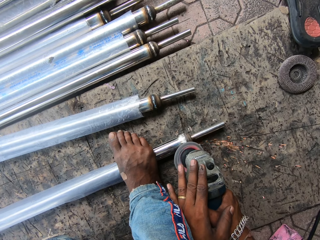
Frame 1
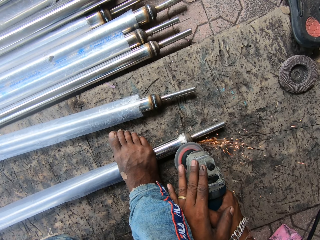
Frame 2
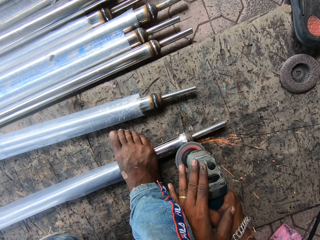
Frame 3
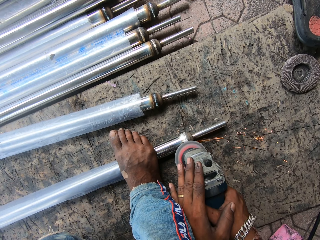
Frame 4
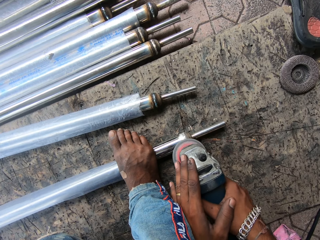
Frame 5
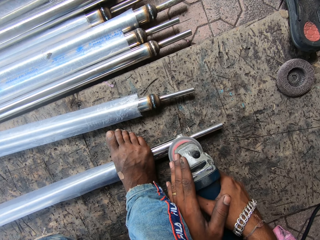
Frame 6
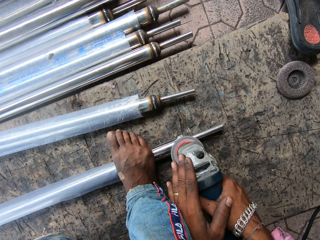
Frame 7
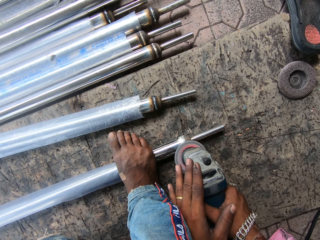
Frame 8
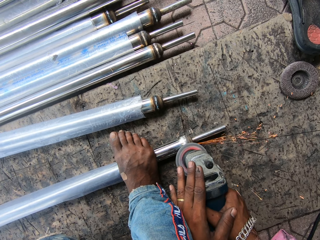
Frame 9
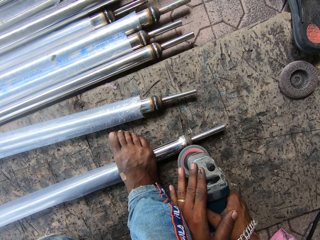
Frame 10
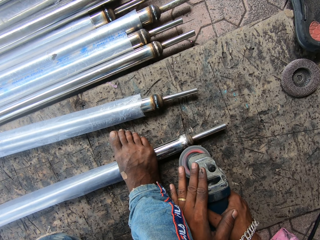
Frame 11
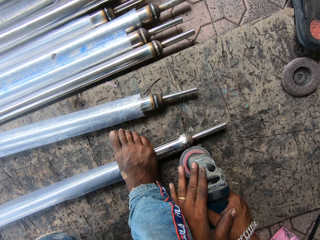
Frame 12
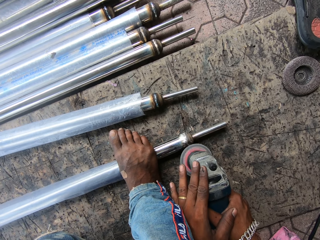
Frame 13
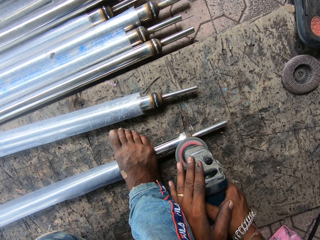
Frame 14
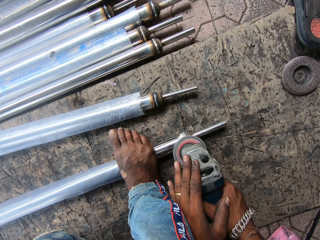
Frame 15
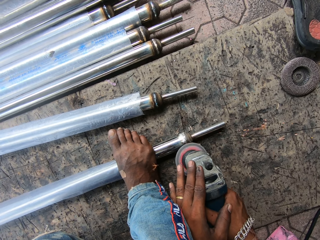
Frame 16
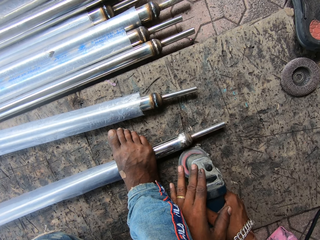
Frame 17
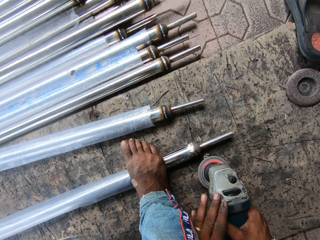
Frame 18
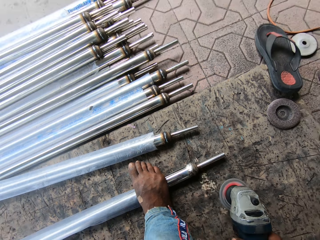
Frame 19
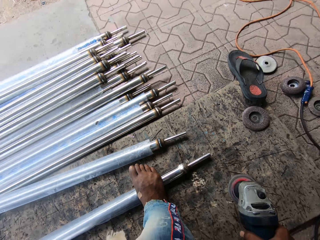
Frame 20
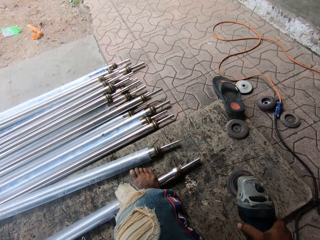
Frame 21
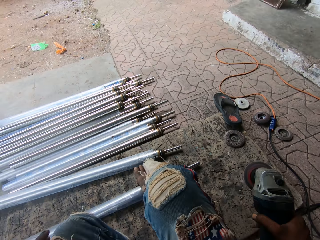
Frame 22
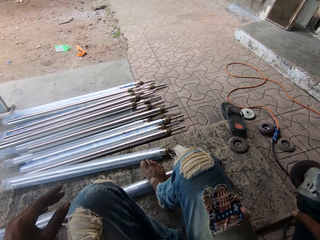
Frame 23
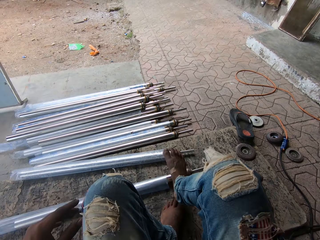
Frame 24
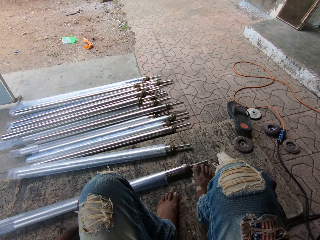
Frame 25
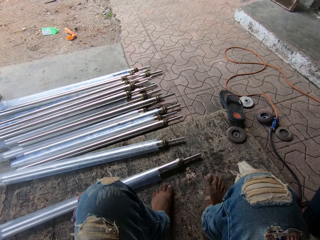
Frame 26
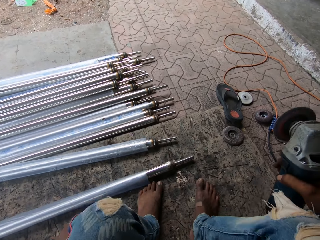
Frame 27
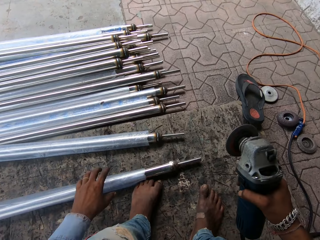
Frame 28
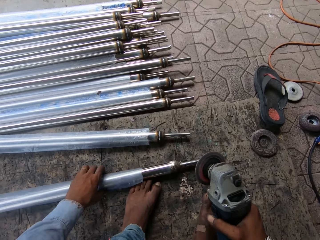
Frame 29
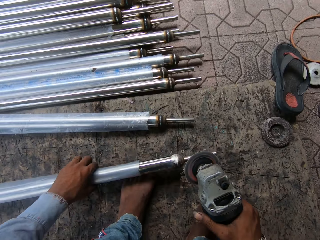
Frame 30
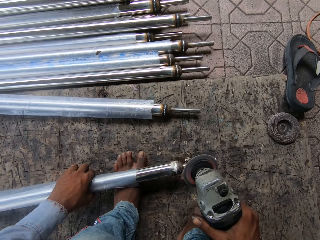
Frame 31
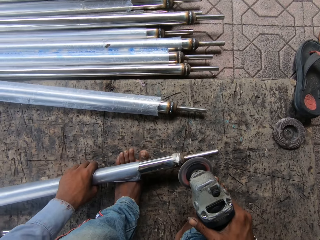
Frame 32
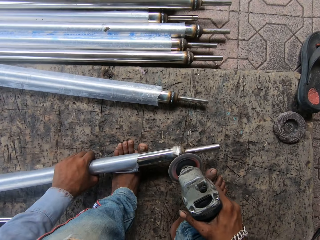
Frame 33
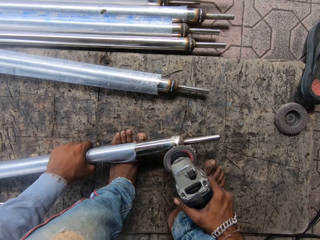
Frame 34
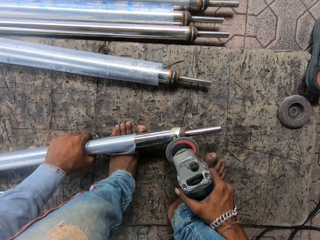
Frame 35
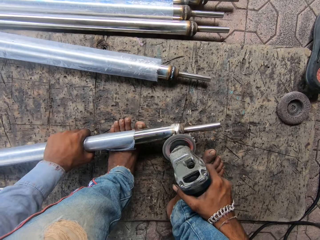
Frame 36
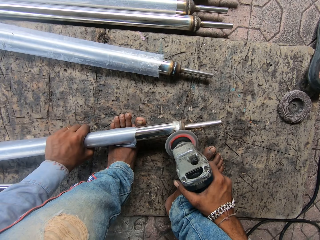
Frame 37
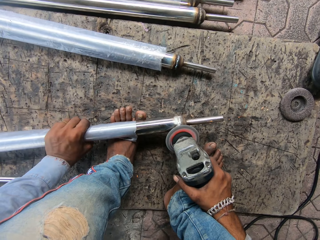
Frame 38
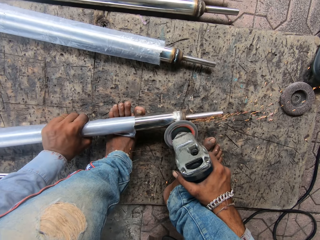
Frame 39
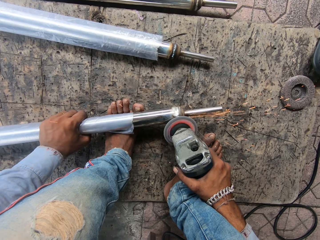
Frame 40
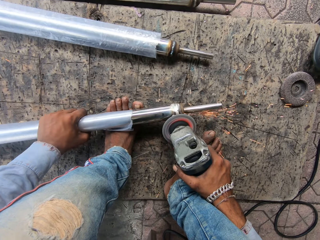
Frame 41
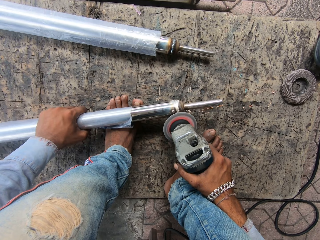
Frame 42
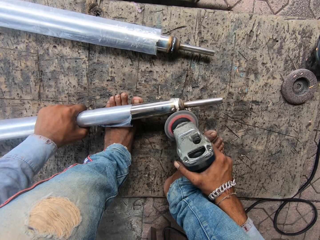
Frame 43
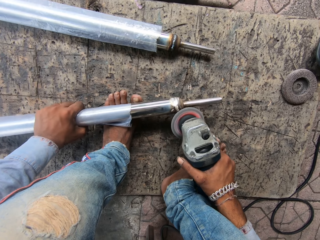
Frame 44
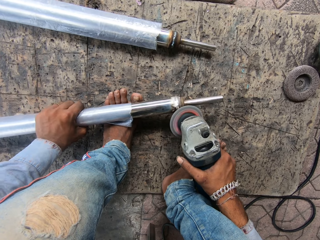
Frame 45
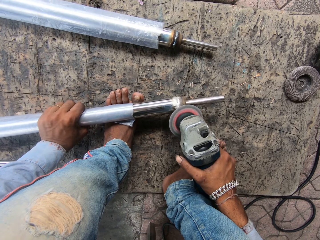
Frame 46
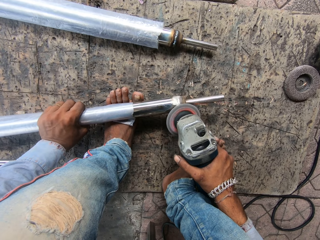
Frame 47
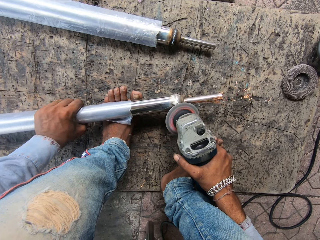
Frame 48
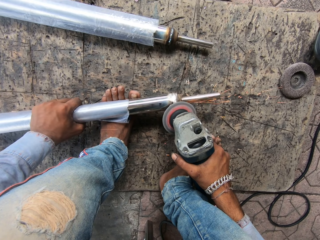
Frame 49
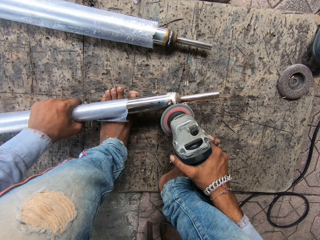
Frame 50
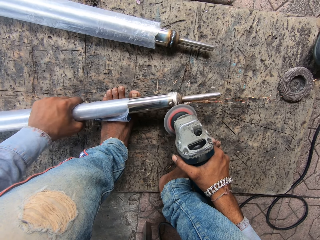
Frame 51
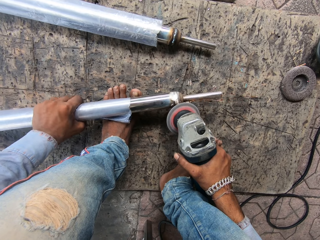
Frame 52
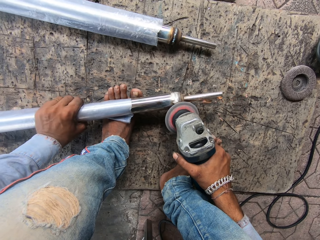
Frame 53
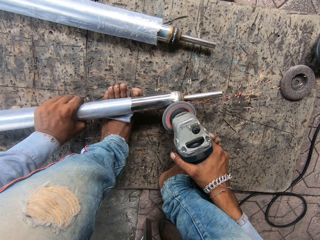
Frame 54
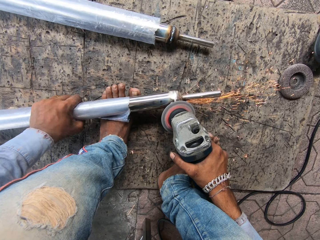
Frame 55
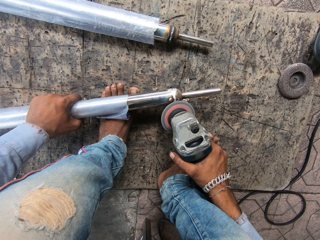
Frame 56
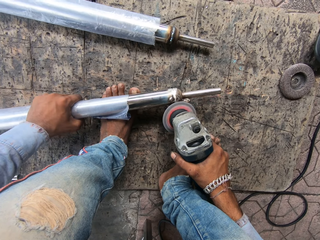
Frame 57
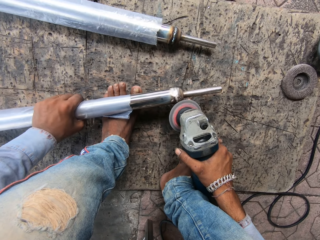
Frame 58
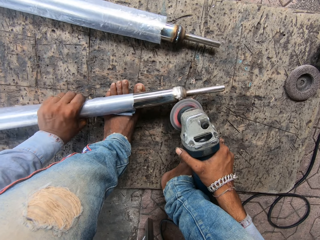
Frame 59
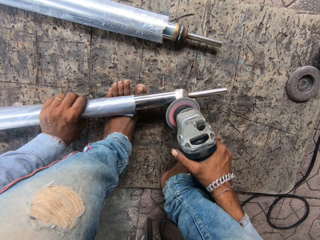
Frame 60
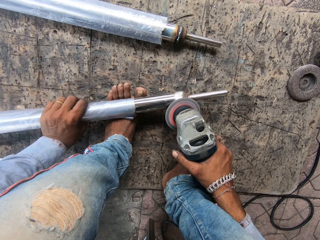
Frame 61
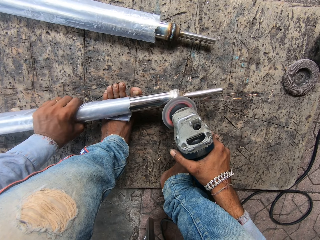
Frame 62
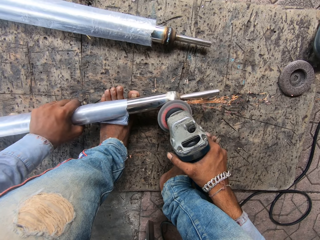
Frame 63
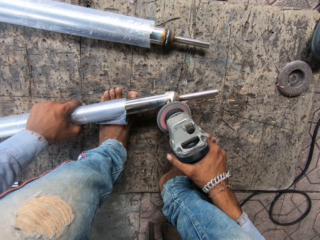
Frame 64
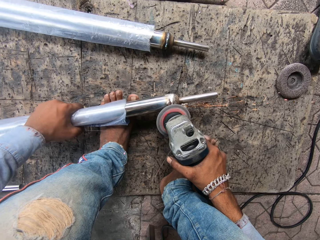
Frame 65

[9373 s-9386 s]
The camera wearer lifts a welding gun. They remove a leg from the metal. They put the metal on the foot, pick the metal, weld the metal, and screw the metal.

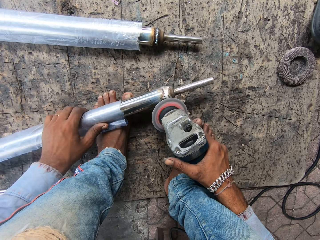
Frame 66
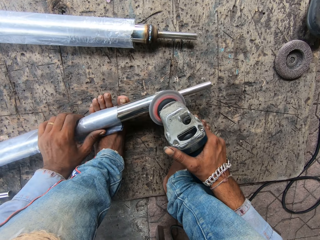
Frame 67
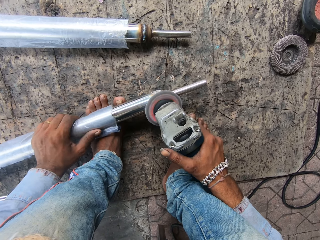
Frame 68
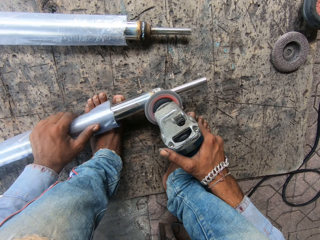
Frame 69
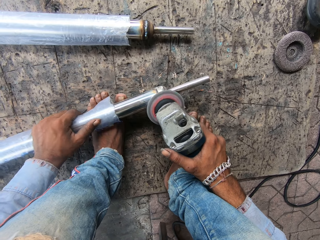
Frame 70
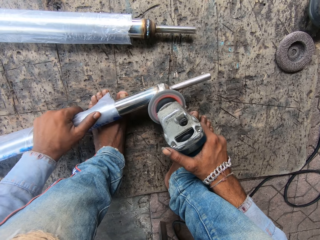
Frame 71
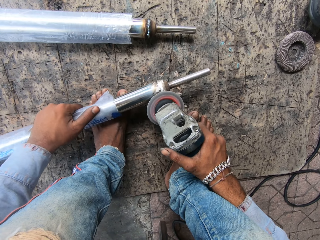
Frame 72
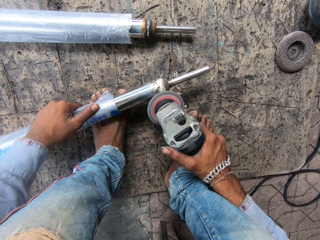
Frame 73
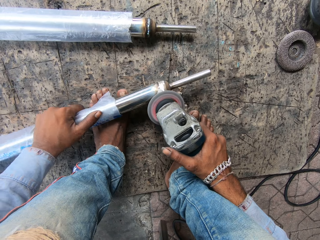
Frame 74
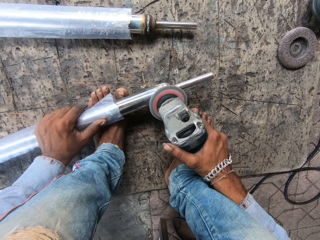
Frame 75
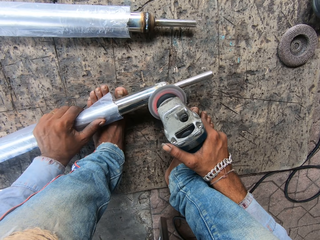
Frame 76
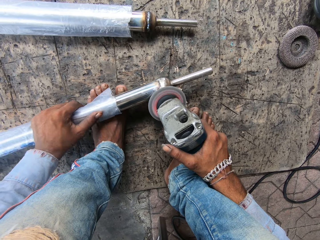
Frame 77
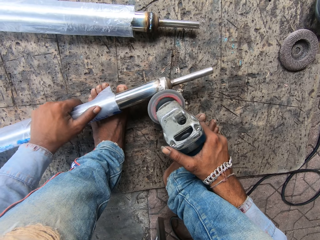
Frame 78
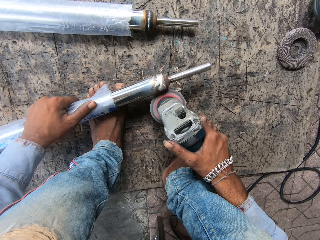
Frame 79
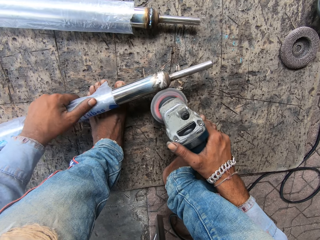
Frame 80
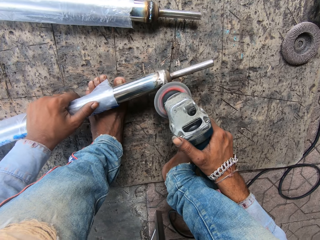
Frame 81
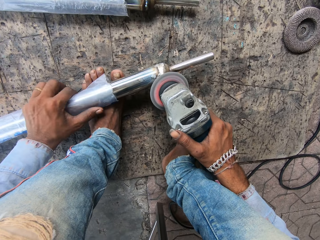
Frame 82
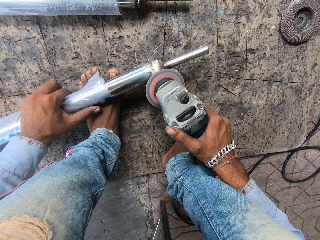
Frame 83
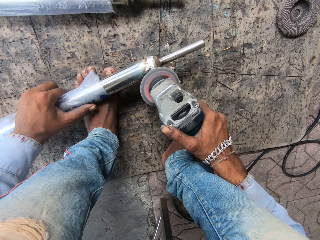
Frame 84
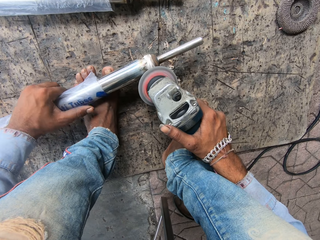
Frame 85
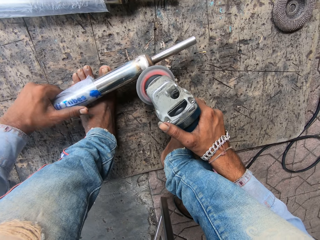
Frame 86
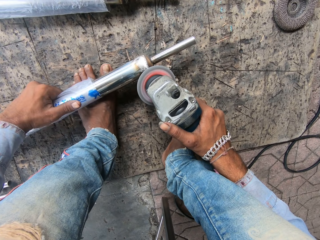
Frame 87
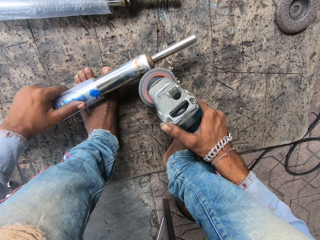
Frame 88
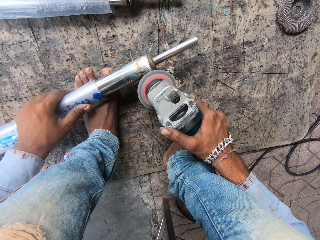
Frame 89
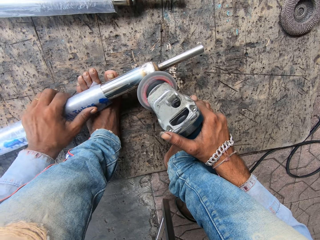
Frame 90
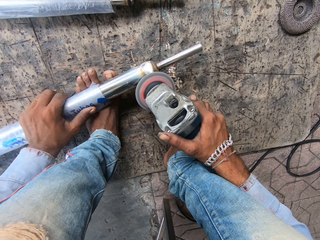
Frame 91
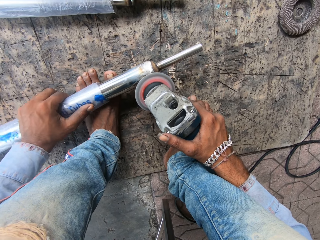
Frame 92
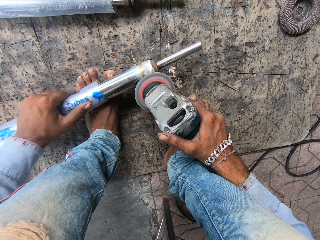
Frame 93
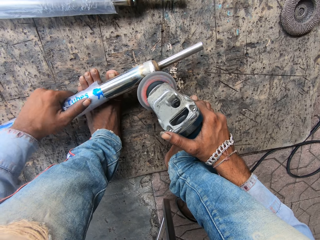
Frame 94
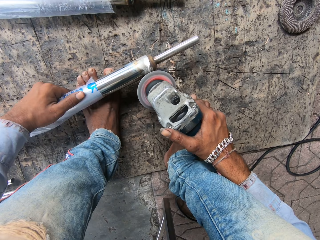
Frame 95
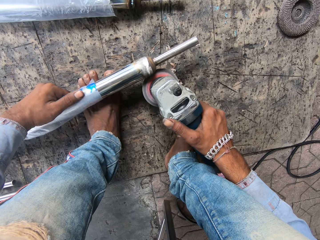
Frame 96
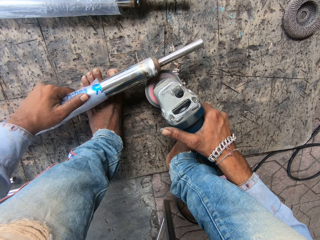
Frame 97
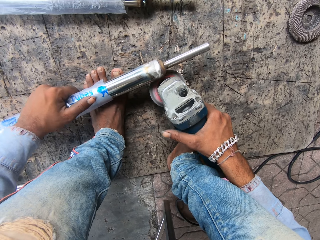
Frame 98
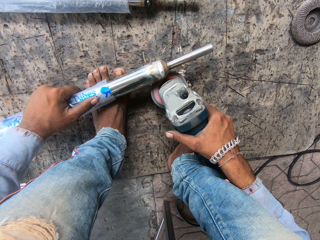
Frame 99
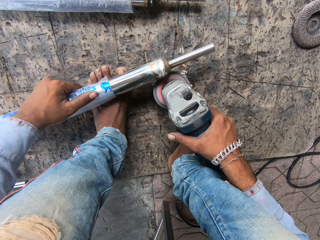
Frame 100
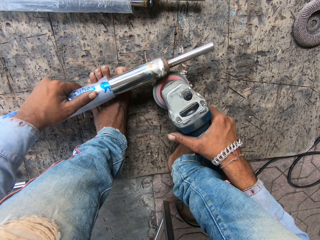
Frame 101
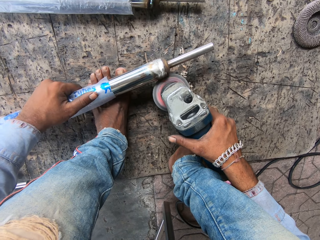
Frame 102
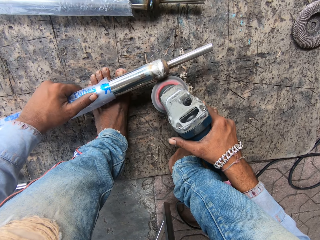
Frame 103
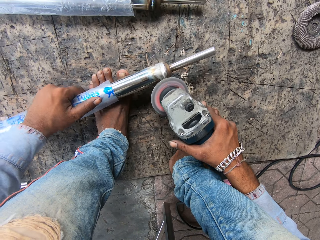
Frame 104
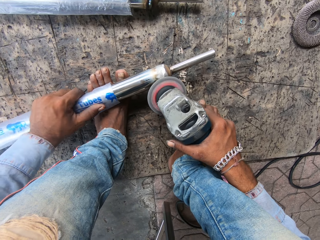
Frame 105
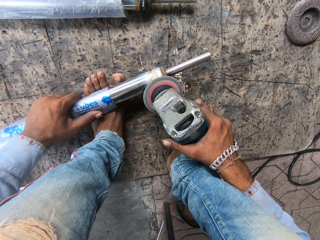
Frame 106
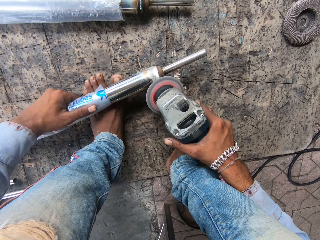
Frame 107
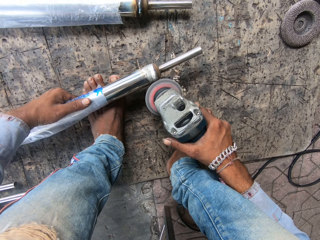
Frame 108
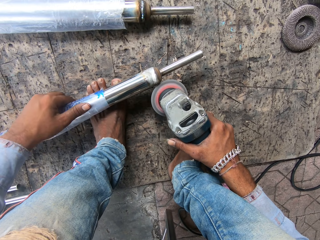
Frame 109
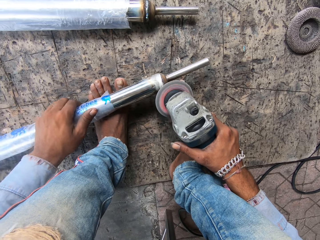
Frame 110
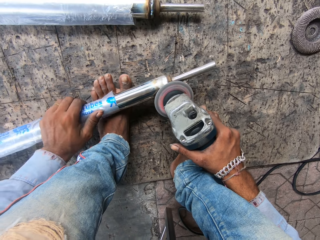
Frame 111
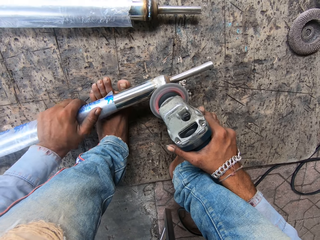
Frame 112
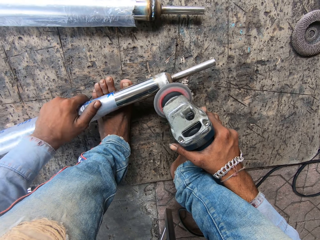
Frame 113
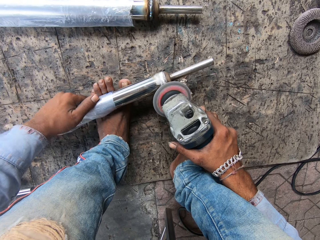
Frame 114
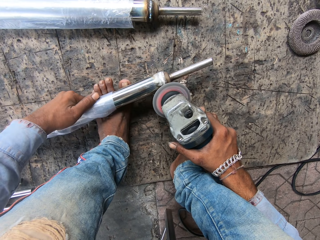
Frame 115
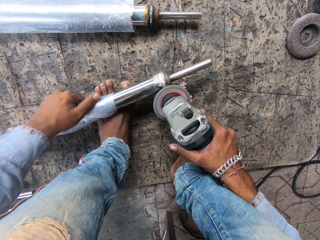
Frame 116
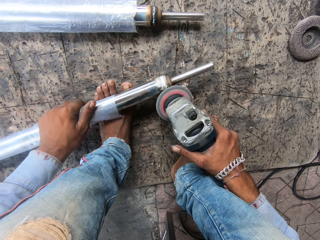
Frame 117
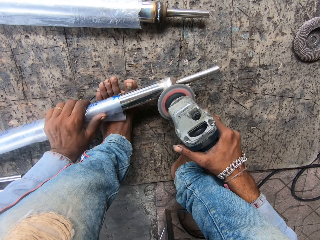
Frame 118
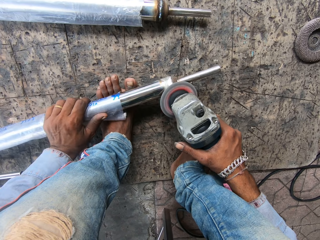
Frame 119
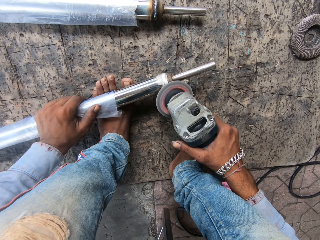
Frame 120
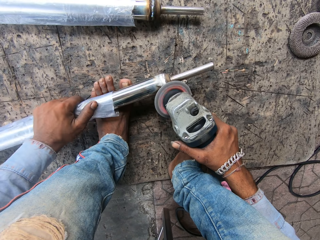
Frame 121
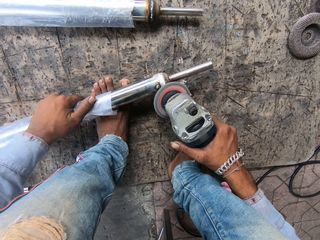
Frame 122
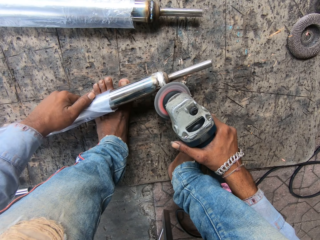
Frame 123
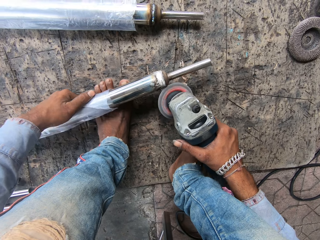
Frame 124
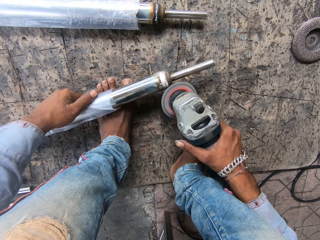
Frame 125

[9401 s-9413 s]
The camera wearer moves the metal with a hand. They screw the metal.
